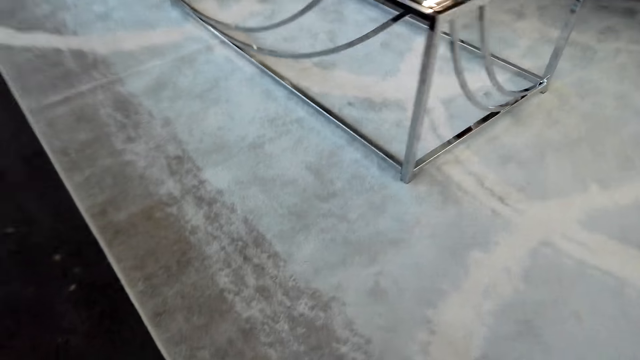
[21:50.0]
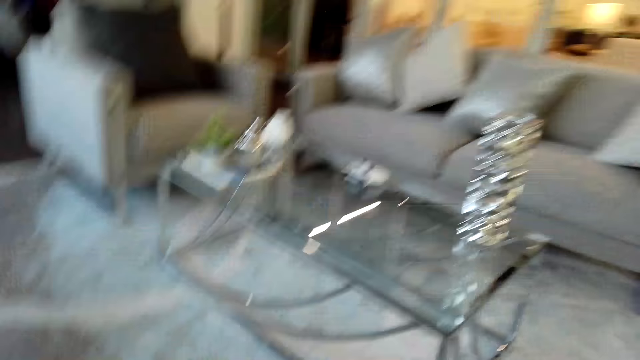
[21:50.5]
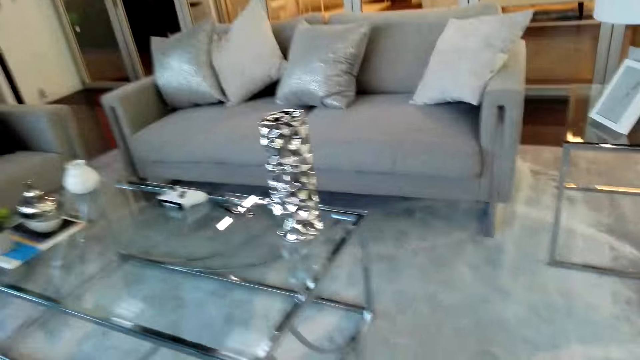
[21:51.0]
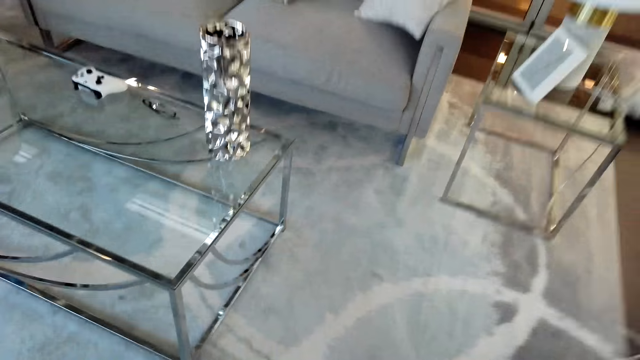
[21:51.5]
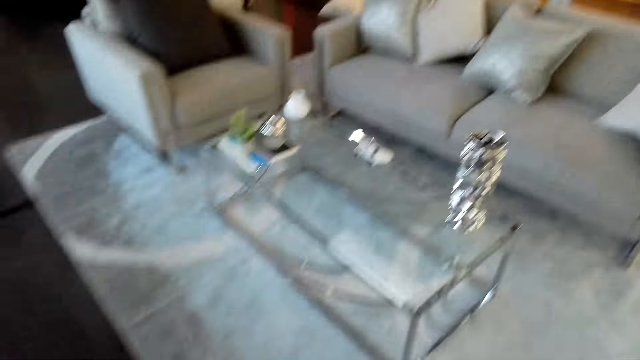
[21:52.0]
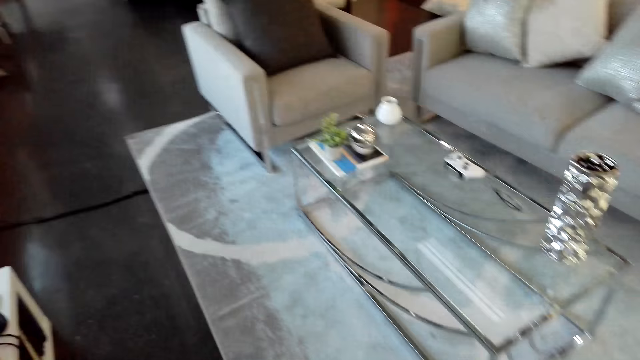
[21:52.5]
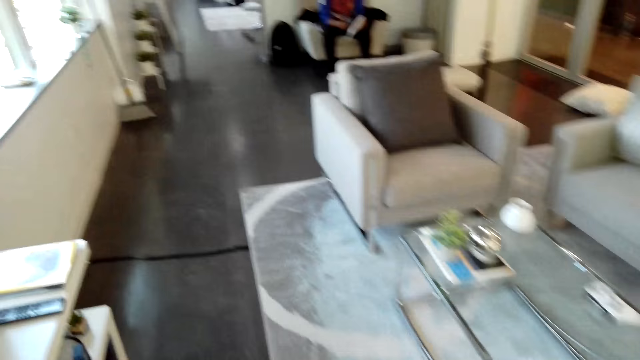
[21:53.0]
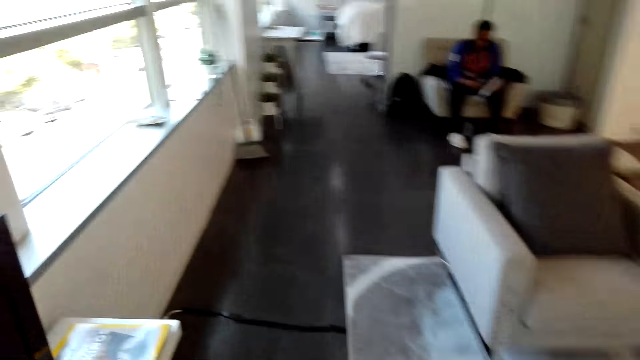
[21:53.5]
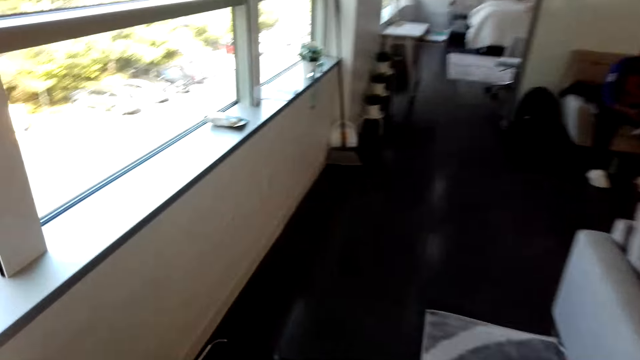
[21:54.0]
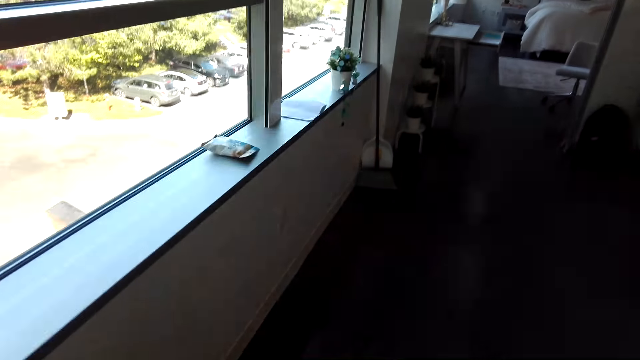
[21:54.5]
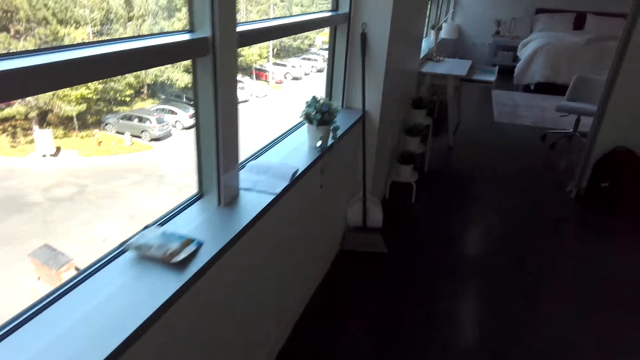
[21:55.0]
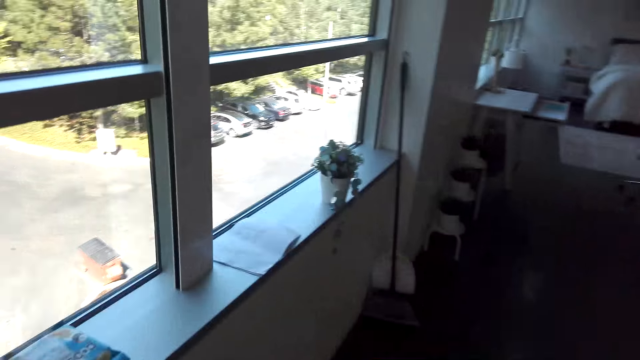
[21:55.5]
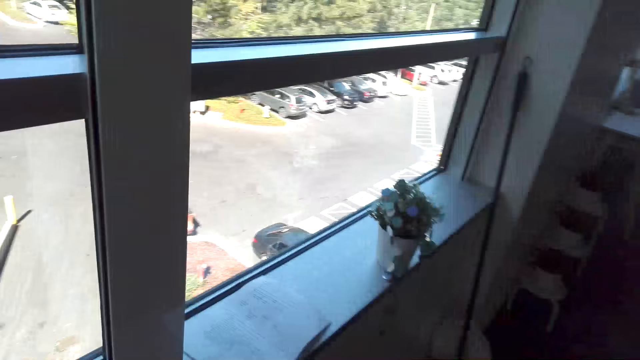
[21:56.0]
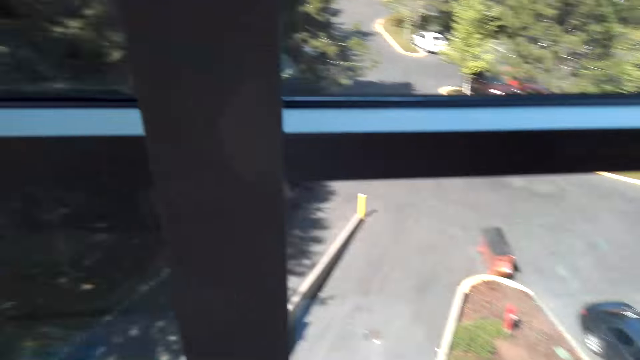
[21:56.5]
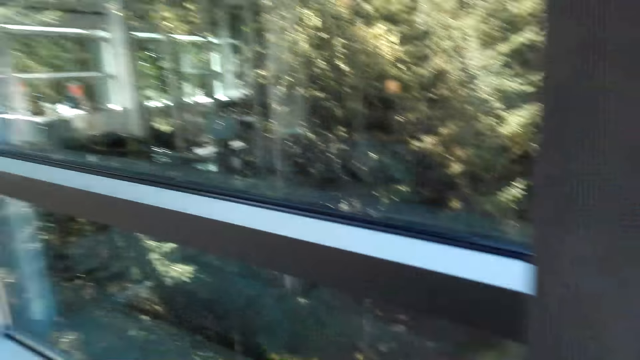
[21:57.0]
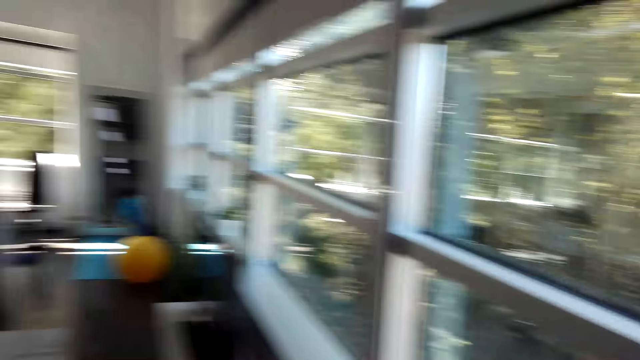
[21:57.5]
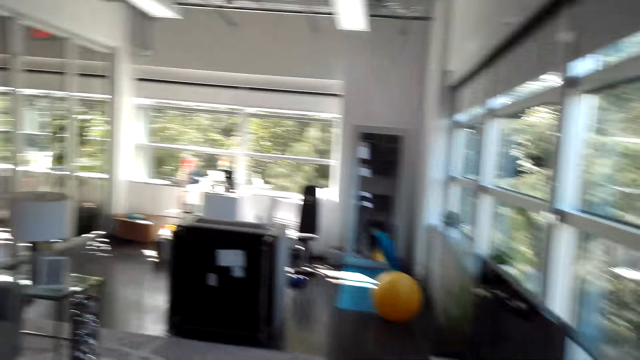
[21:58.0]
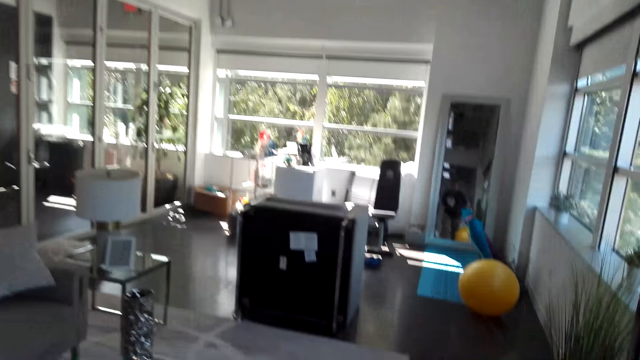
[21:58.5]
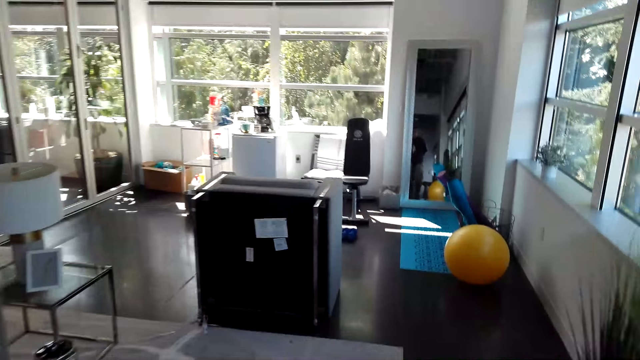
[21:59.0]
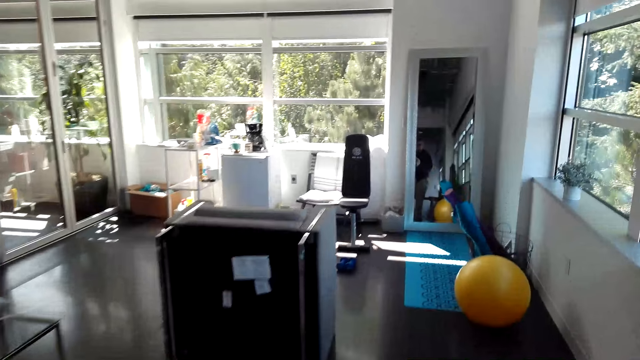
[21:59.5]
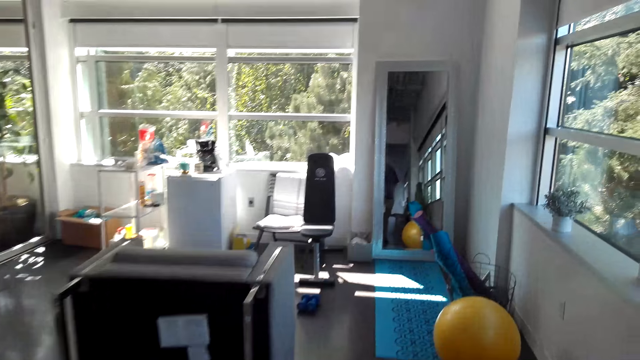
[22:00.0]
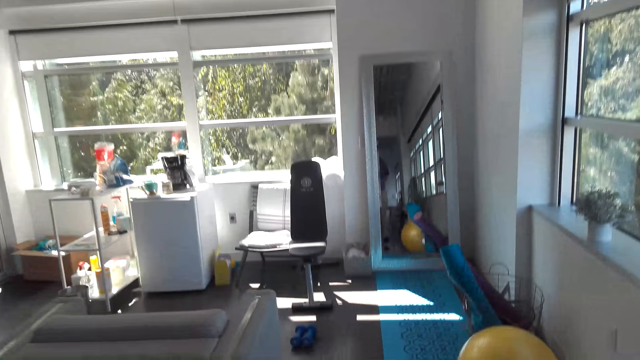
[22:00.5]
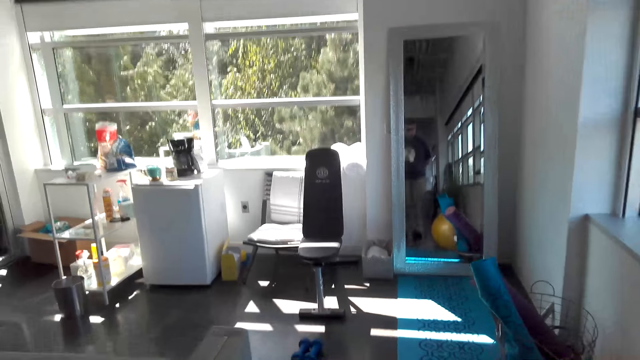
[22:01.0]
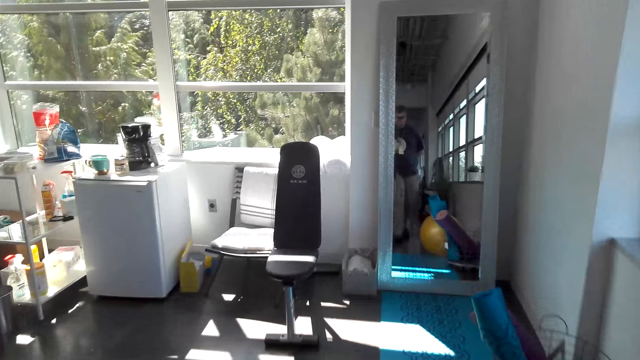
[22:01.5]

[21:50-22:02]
The camera wearer walks in the room.

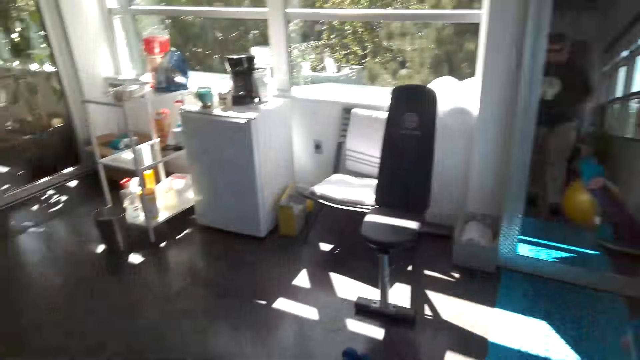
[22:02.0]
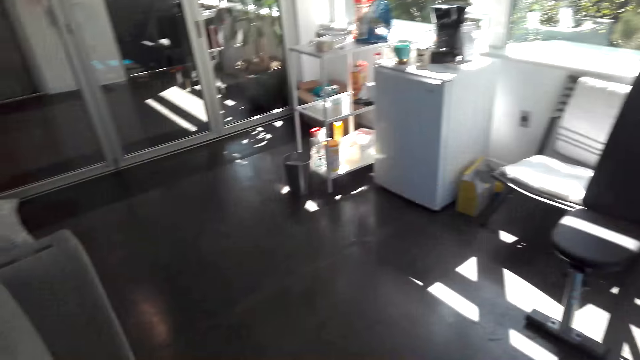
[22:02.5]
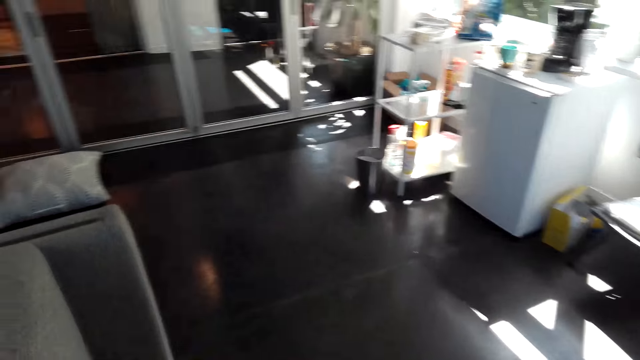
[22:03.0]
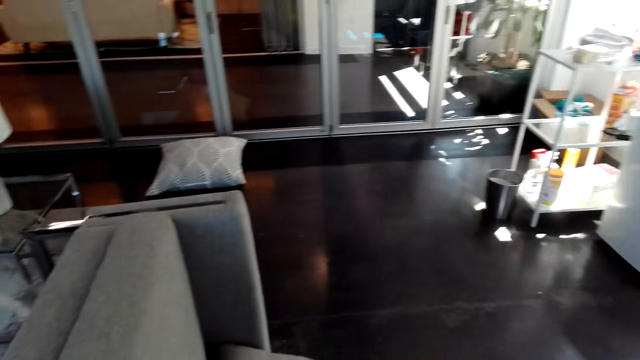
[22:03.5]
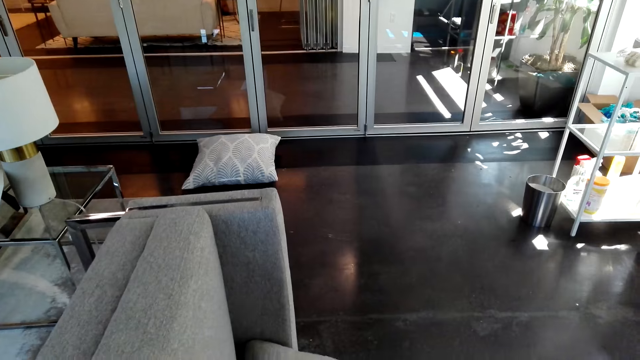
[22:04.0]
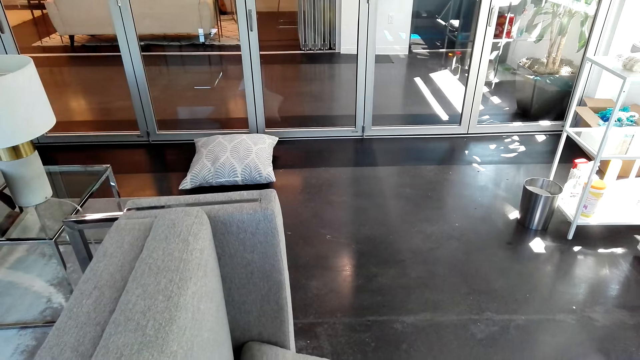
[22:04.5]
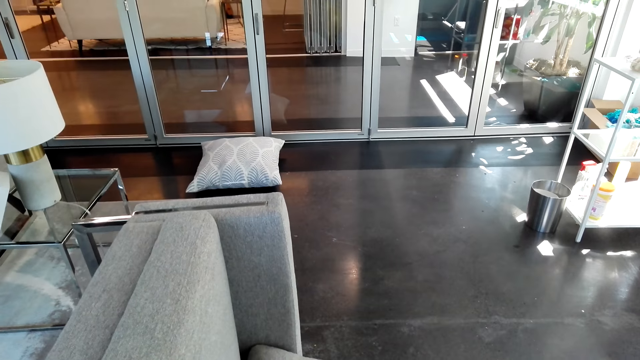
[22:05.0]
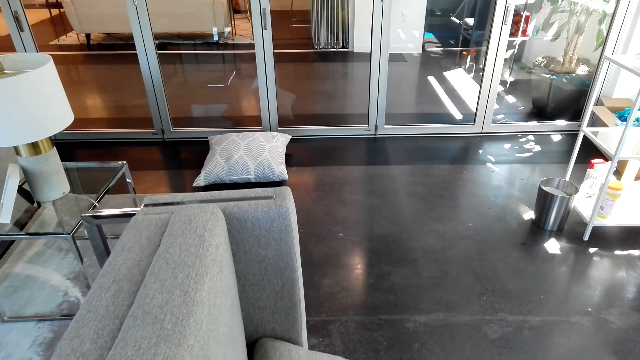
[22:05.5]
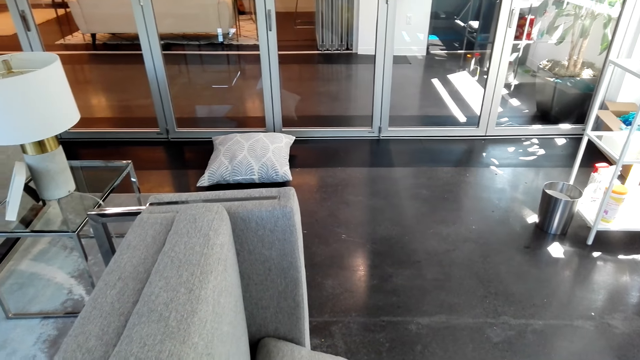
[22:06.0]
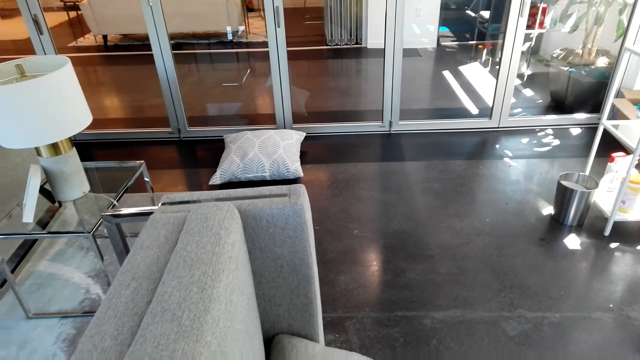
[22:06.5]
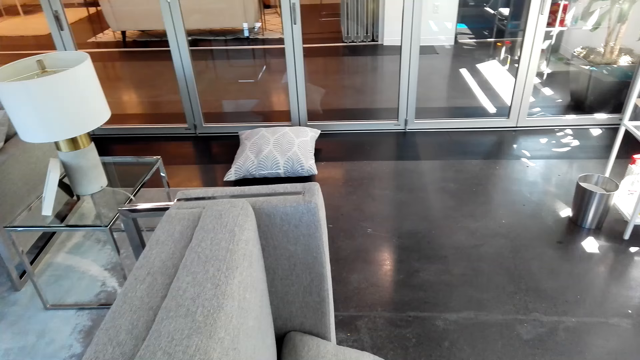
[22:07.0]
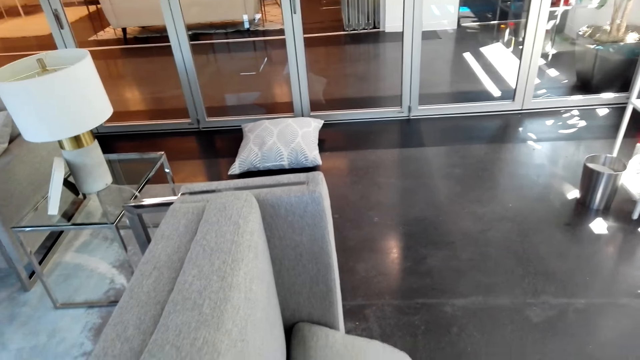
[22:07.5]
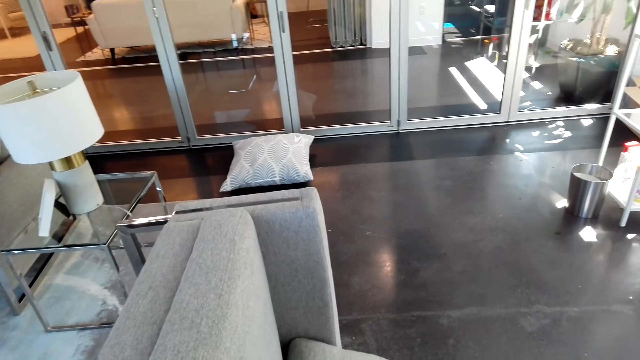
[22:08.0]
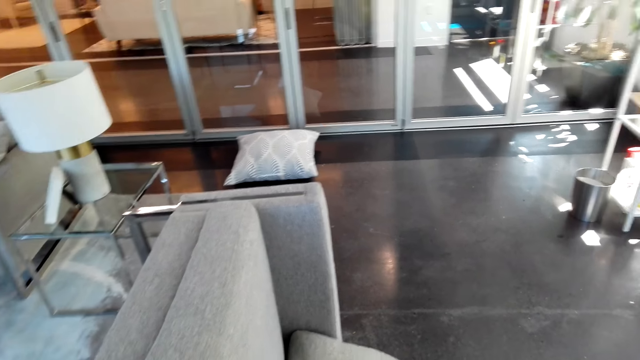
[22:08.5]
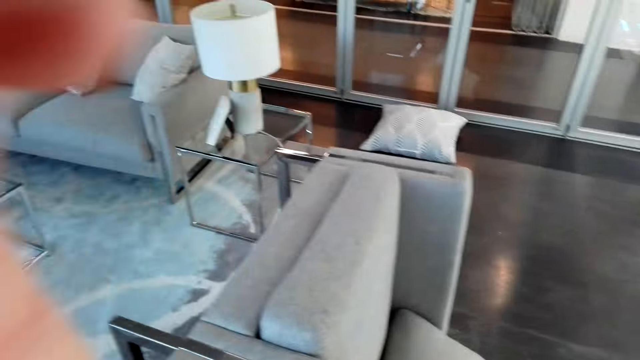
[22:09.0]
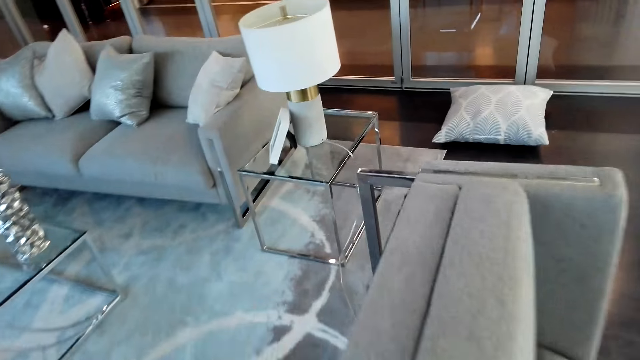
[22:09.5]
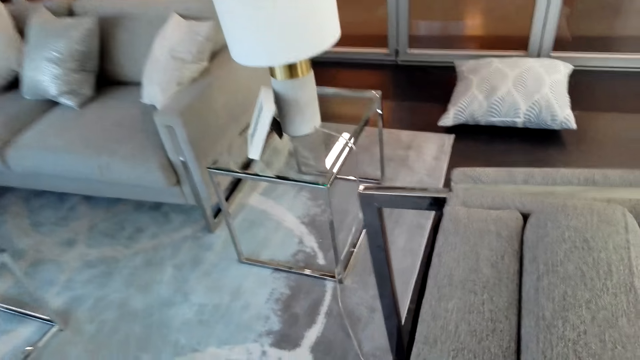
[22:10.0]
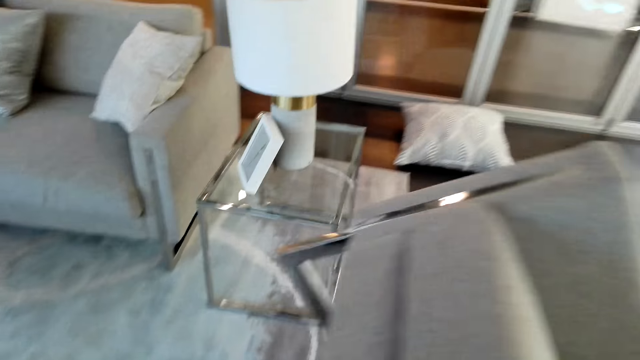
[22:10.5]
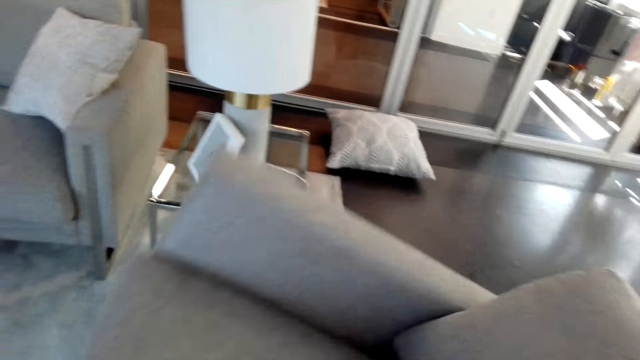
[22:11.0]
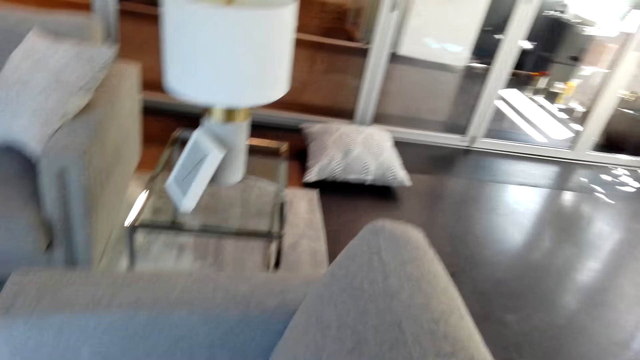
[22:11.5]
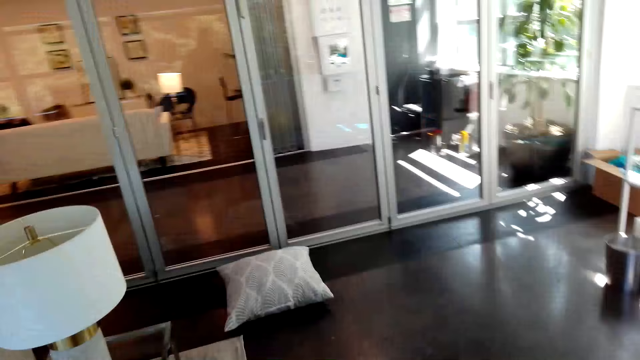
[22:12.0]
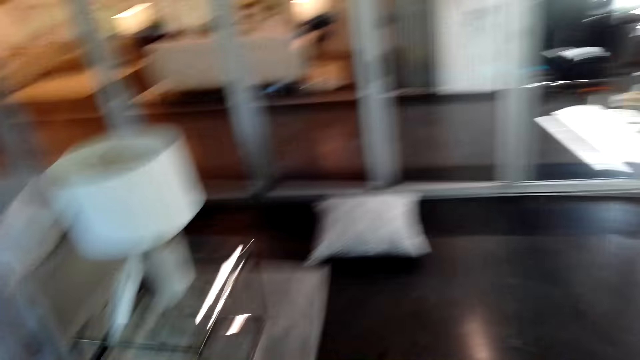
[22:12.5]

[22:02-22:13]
The camera wearer lifts the hand. They lift the seat.
